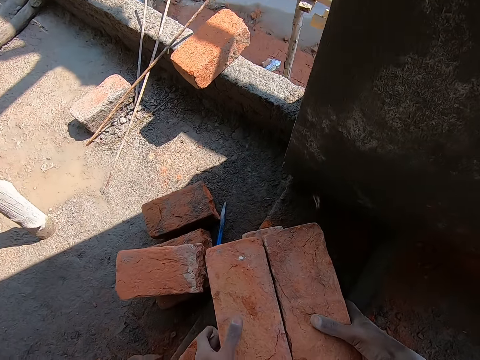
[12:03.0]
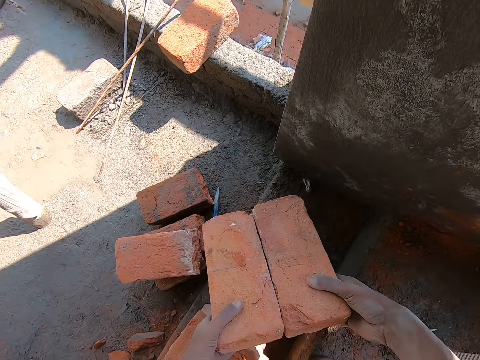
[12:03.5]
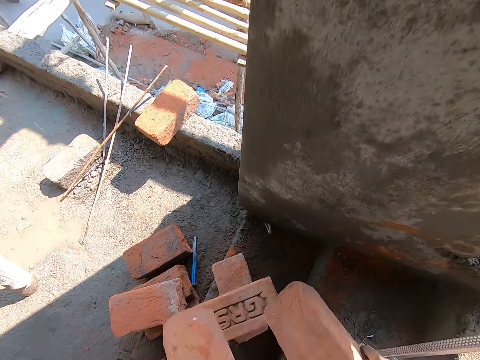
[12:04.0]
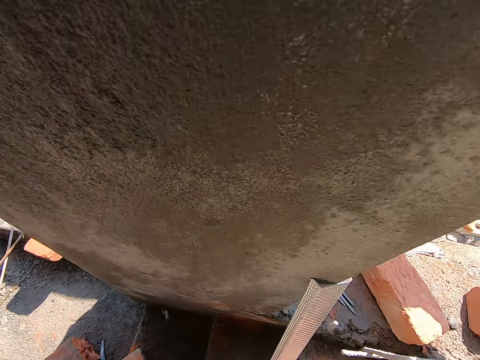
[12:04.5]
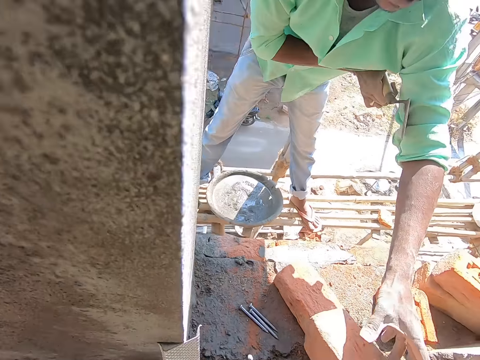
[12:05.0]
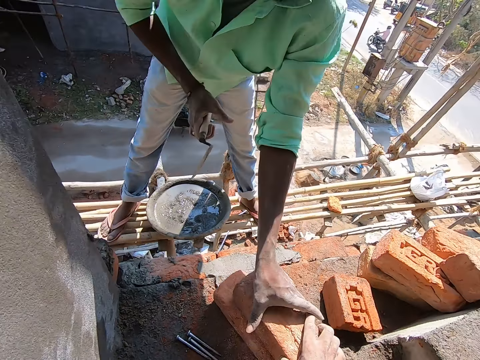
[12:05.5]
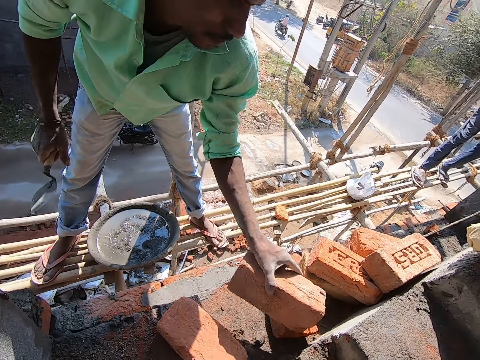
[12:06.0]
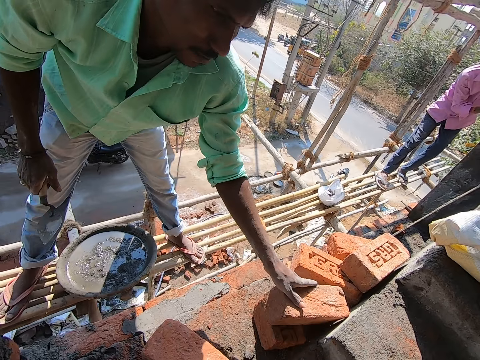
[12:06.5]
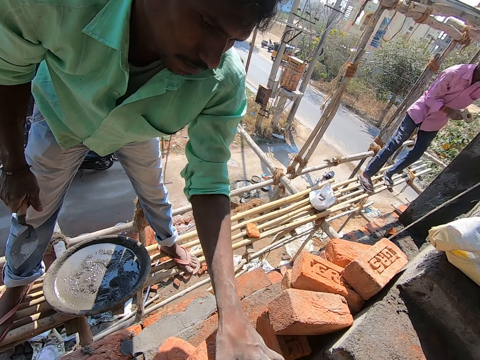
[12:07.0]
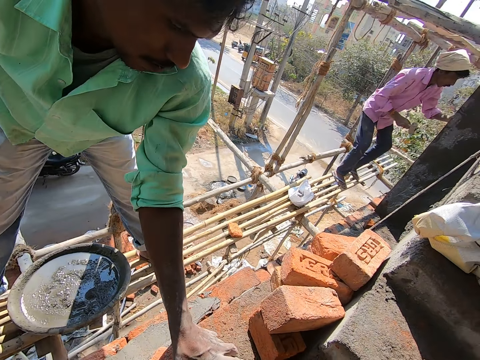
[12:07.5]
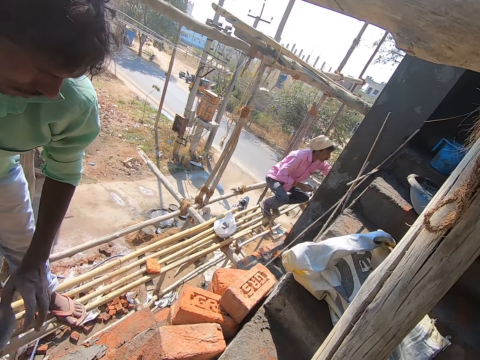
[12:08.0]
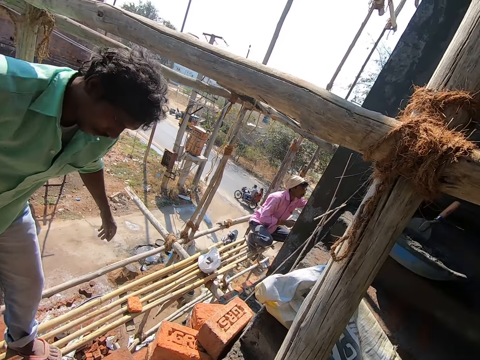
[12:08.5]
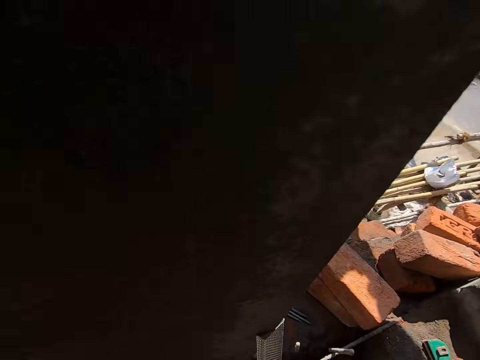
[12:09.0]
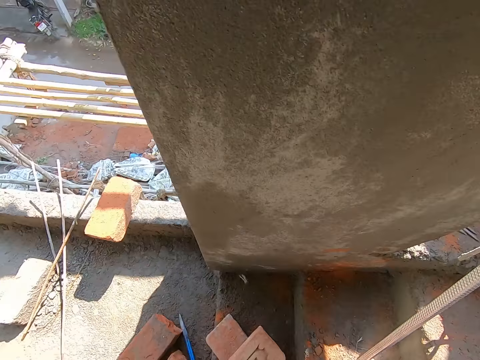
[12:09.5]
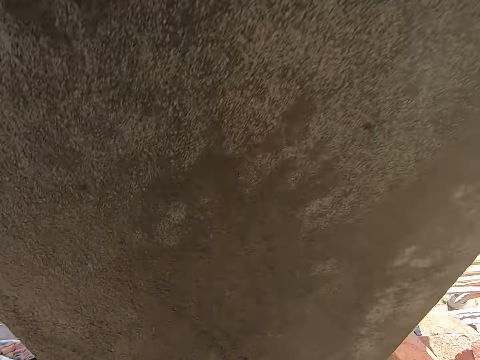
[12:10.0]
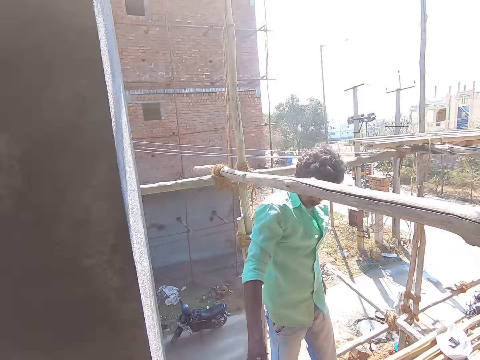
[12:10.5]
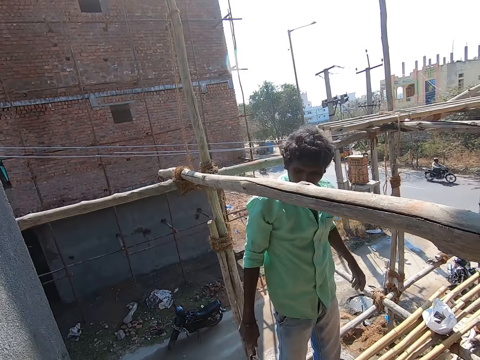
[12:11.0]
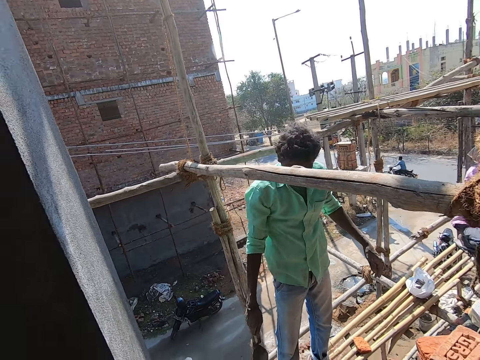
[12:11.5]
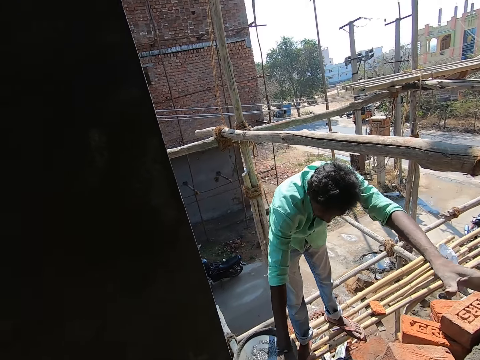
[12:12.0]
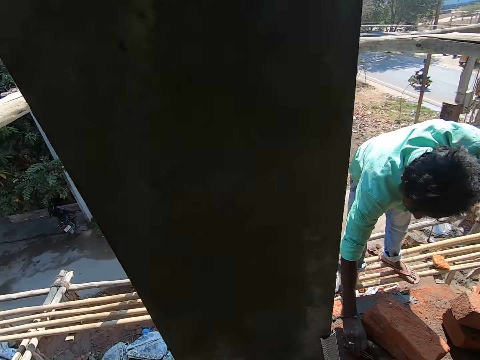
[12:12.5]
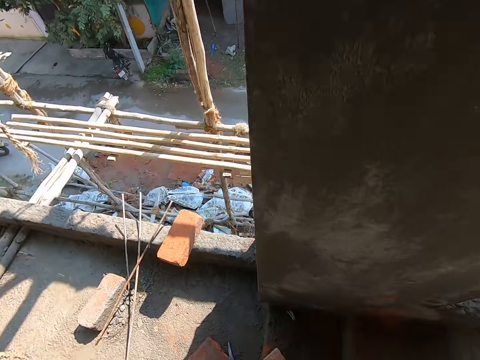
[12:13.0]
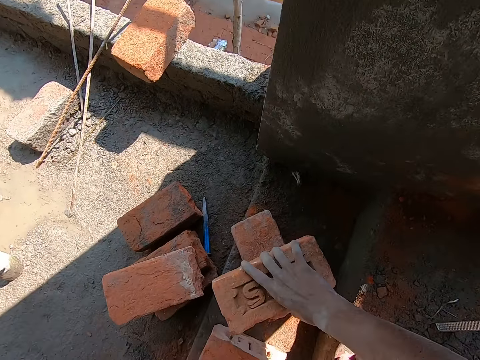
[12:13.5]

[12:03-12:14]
The camera wearer picks bricks from the floor with his hands. He passes the brick to a man with his right hand. He puts the brick down. The man places a brick on the top of another brick on the floor with his left hand. The camera wearer passes the brick to the man with his left hand. He looks around.

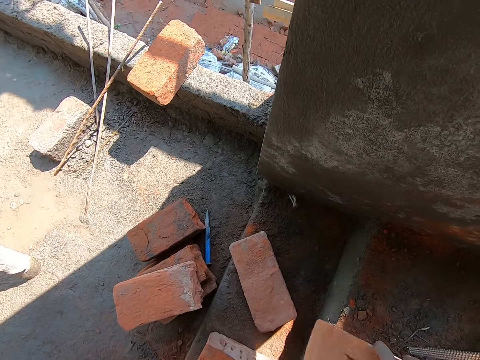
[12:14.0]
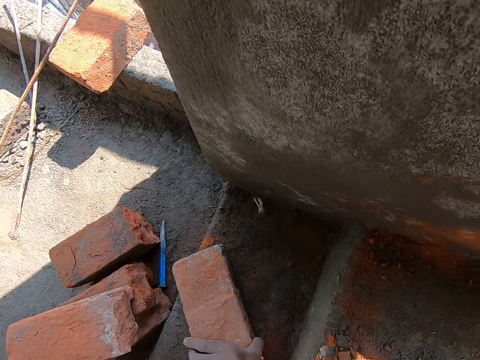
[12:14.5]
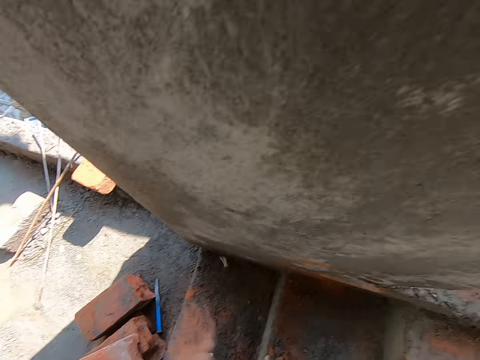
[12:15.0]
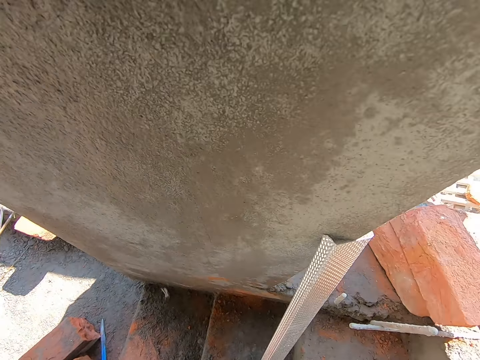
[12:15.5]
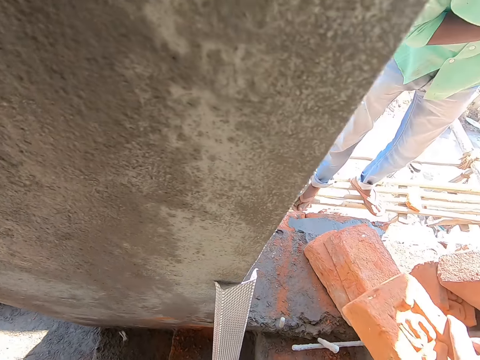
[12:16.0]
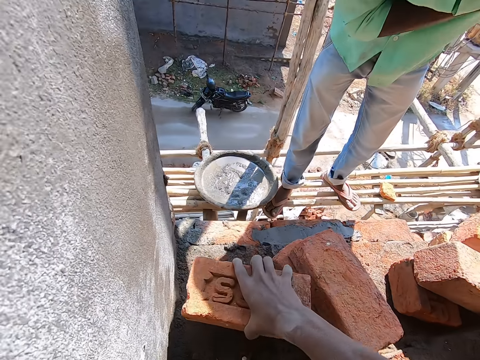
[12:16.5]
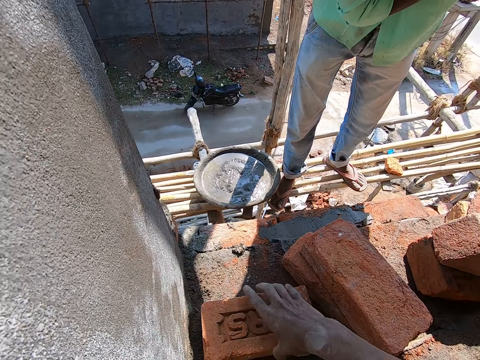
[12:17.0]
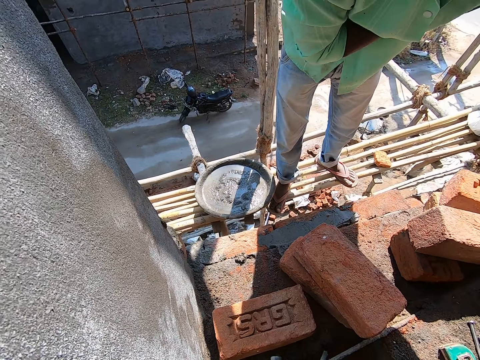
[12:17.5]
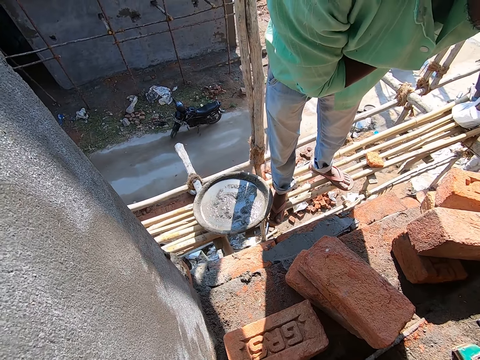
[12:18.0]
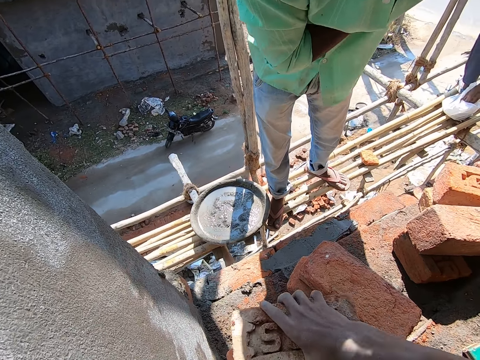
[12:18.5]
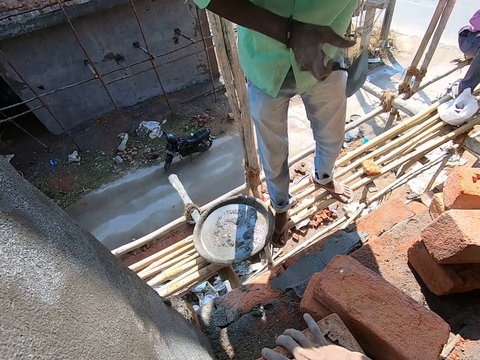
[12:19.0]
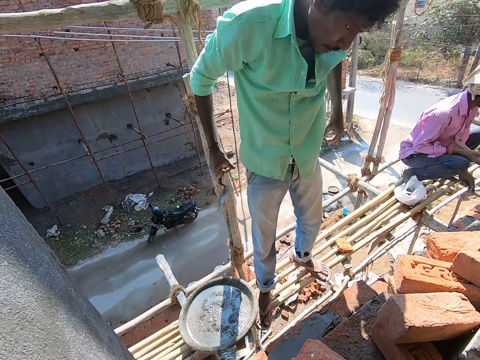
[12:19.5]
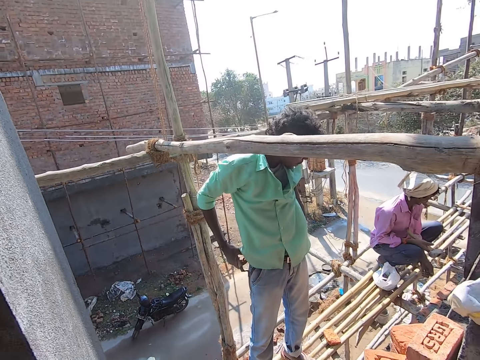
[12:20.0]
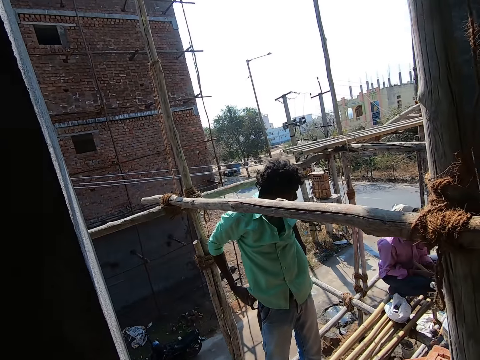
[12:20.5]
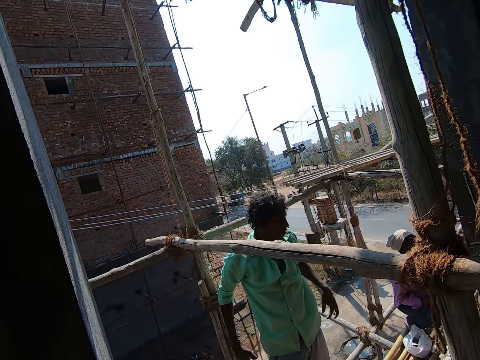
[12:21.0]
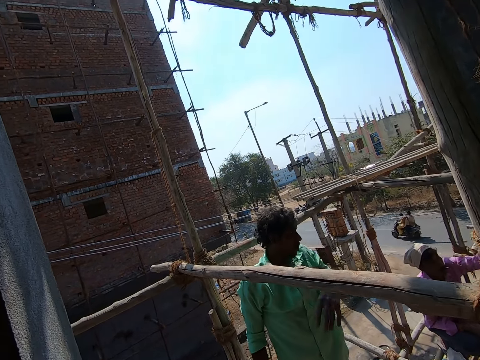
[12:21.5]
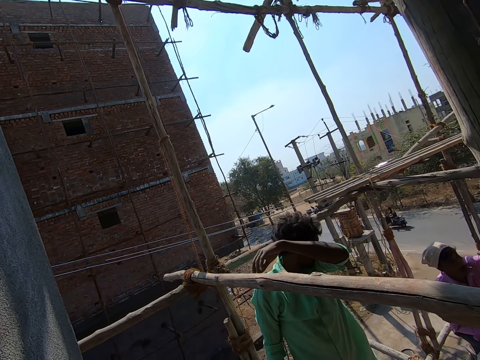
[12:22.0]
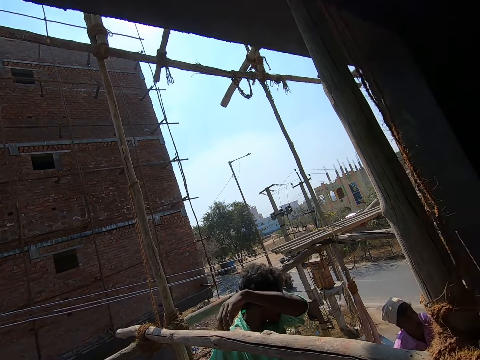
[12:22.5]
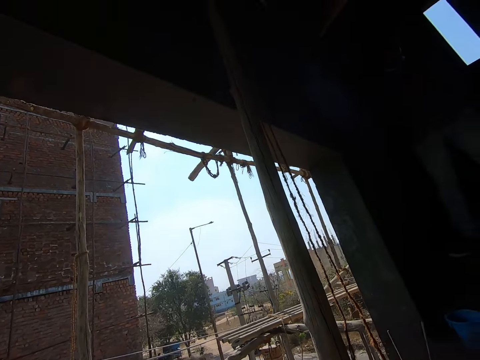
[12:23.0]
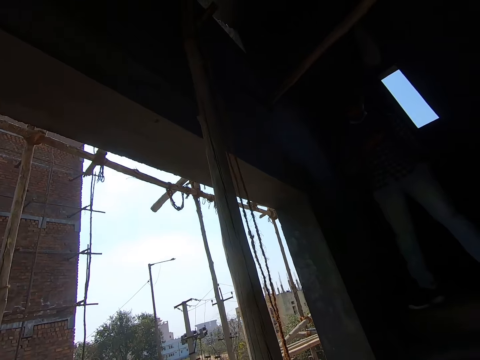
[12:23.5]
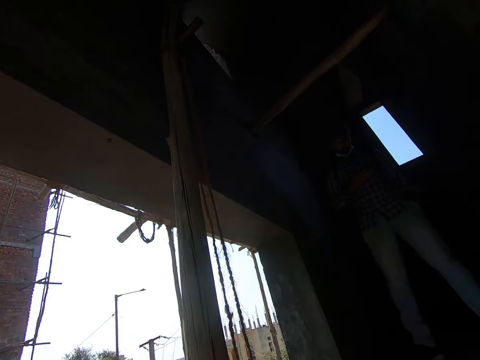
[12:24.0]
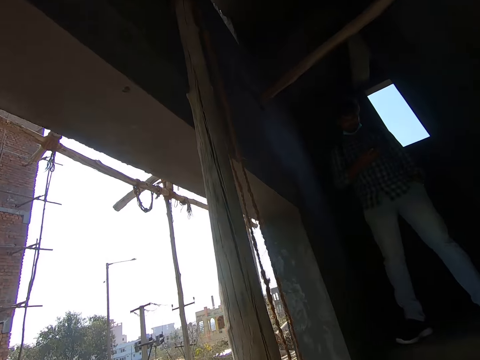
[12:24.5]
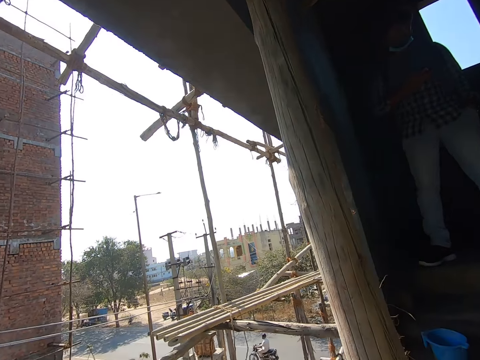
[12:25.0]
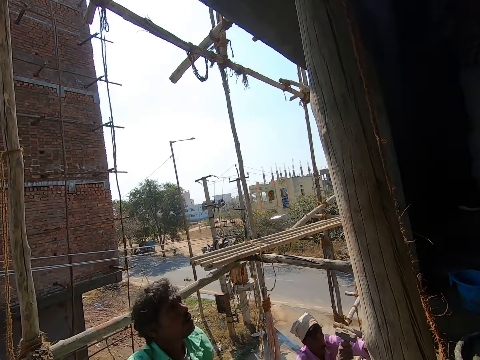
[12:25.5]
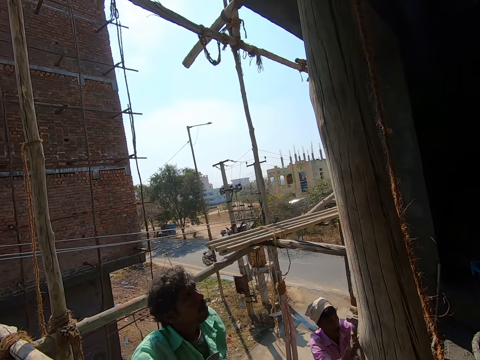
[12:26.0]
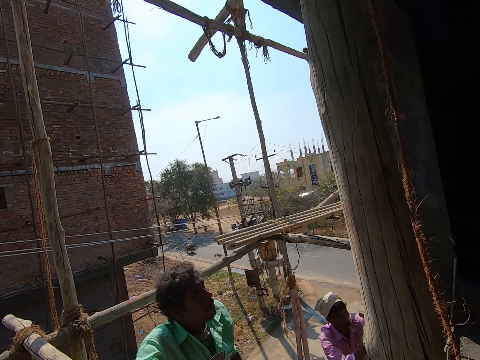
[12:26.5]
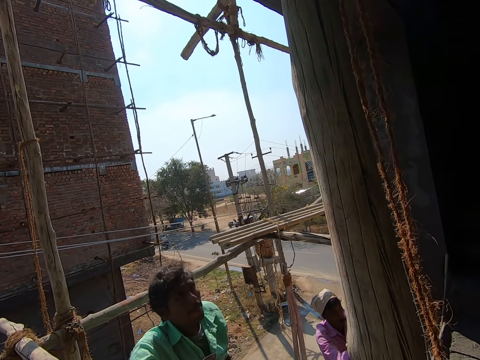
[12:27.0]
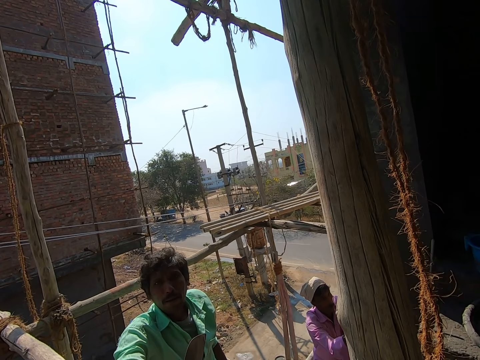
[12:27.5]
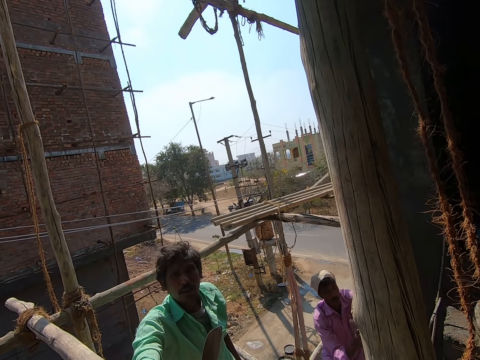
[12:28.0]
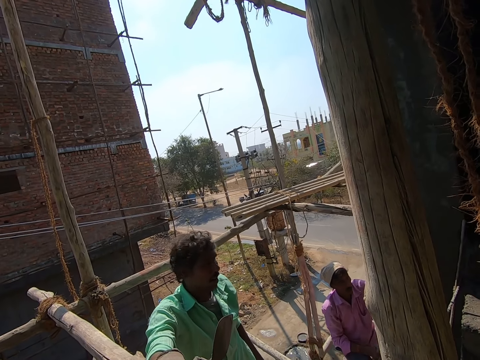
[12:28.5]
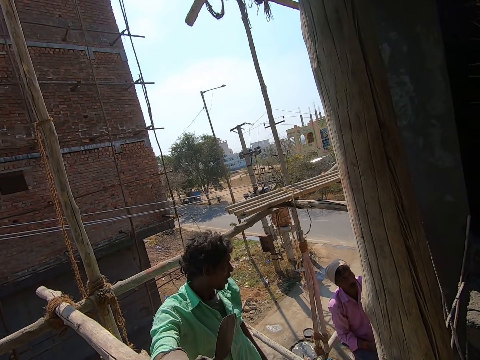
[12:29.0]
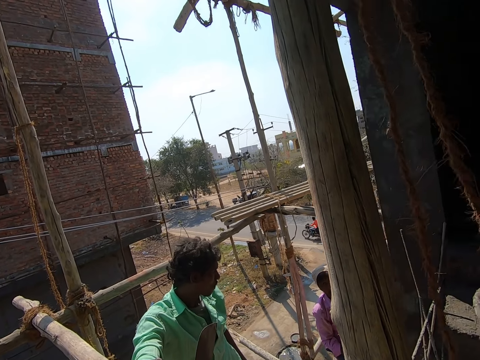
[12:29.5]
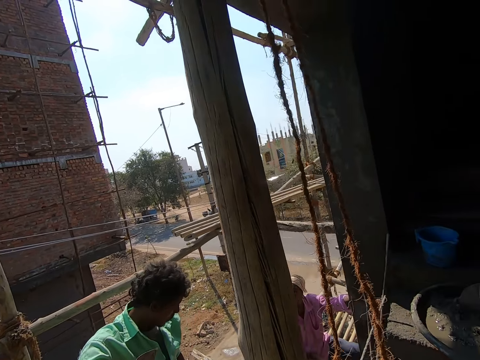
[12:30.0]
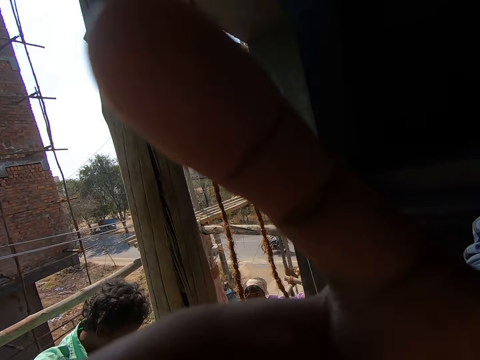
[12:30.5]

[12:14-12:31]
The camera wearer picks a brick from the floor with his right hand. He picks a brick from the floor with his left hand. He converses with a man. He places the brick on the floor with his right hand. He looks around. He places a brick on the top of another brick on the floor with his right hand. Another man holds a hammer with his right hand. The first man holds his trousers with his hands. The first man touches his face with his left hand. The other man hits a nail into the wall with the hammer in his right hand.
